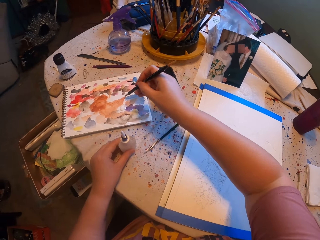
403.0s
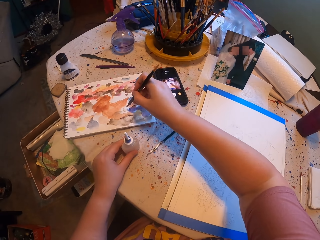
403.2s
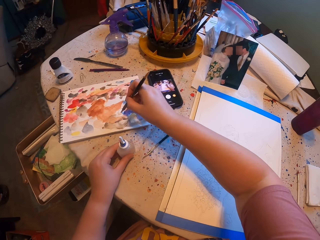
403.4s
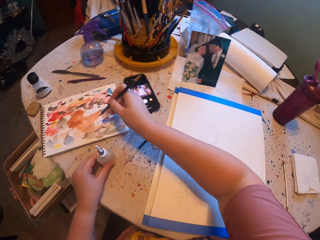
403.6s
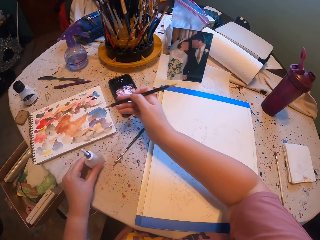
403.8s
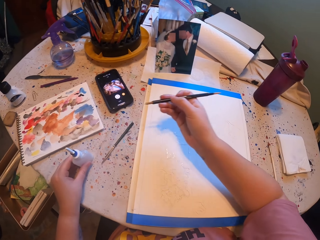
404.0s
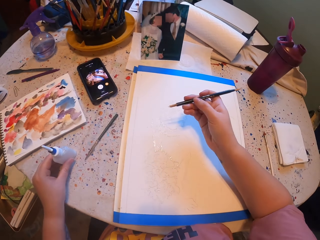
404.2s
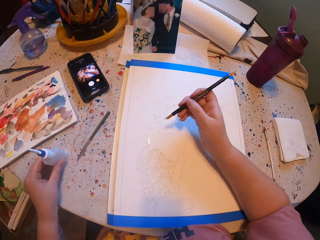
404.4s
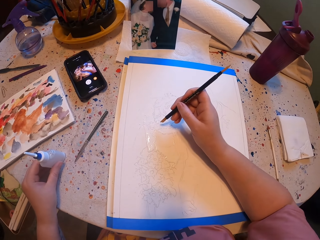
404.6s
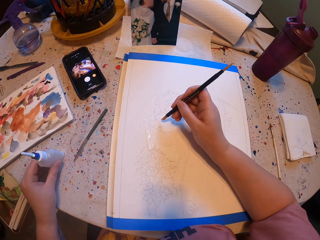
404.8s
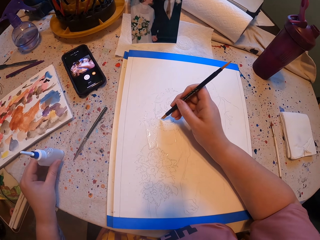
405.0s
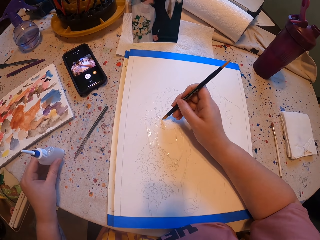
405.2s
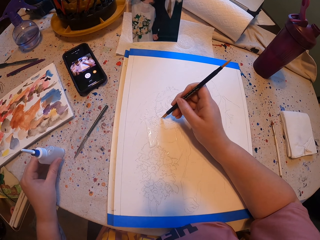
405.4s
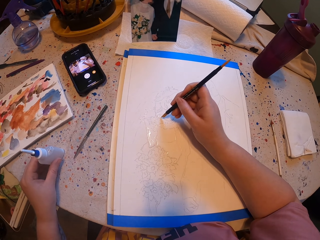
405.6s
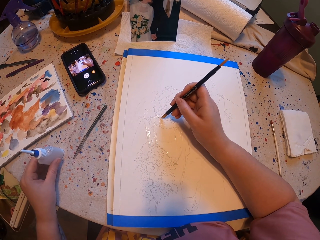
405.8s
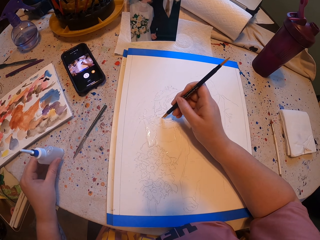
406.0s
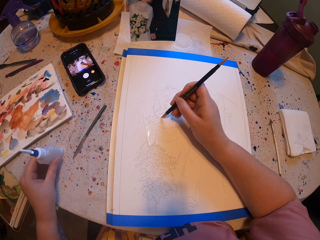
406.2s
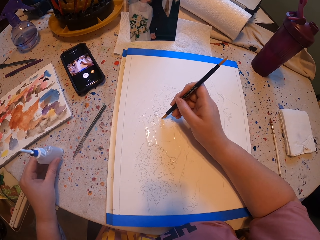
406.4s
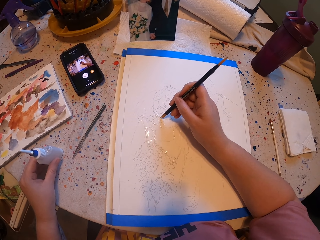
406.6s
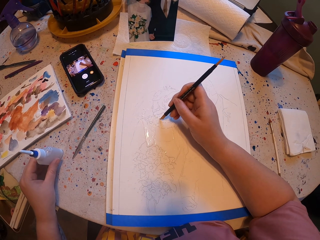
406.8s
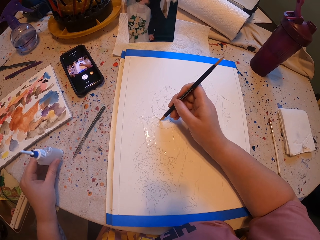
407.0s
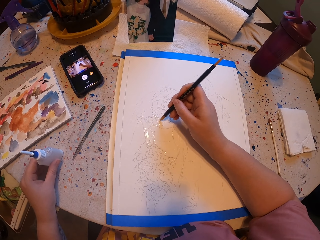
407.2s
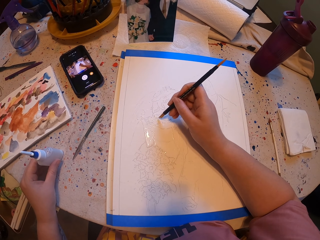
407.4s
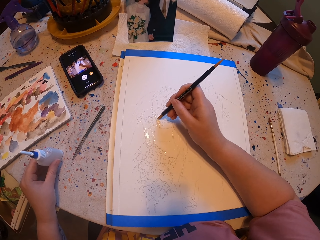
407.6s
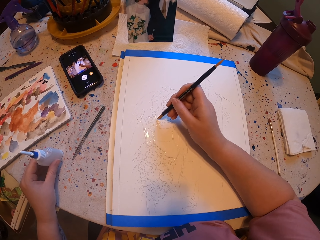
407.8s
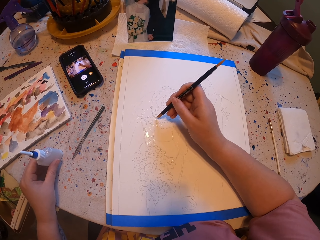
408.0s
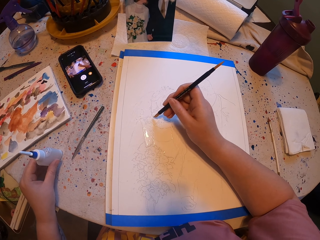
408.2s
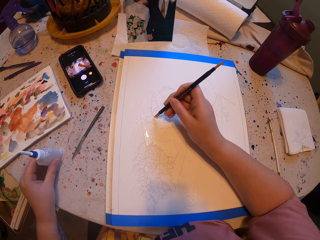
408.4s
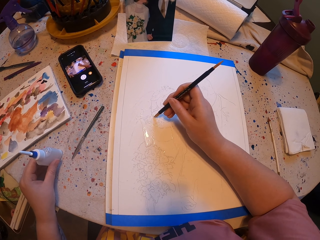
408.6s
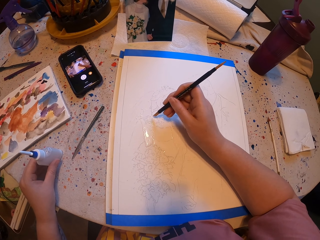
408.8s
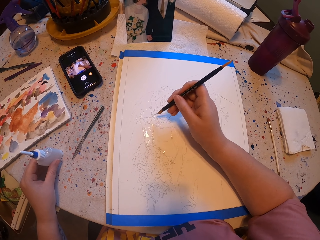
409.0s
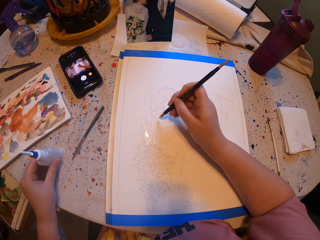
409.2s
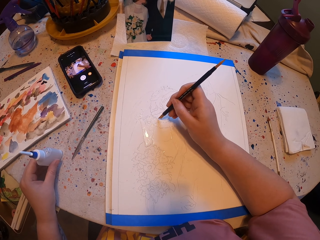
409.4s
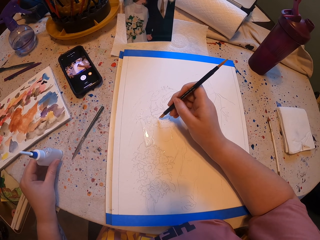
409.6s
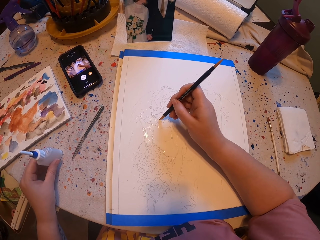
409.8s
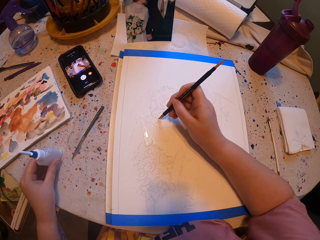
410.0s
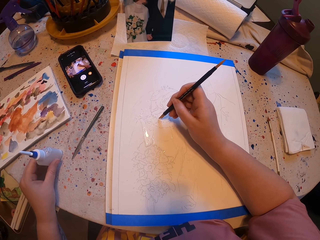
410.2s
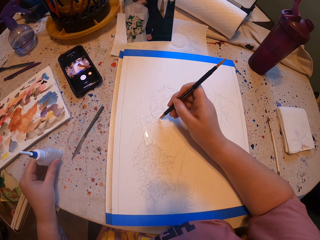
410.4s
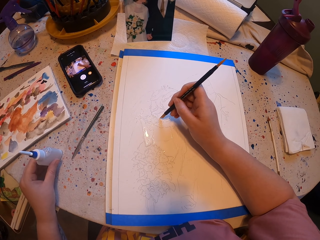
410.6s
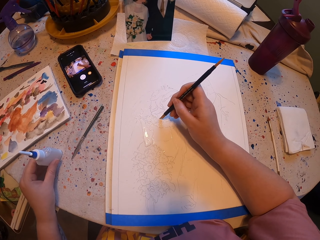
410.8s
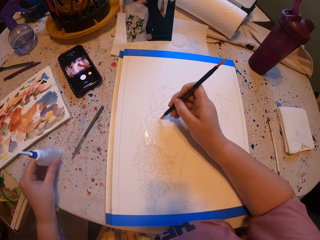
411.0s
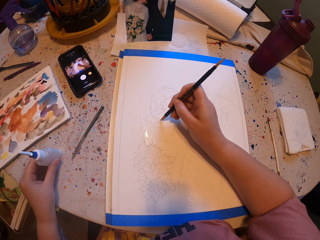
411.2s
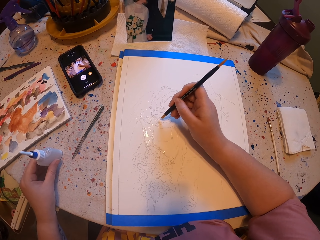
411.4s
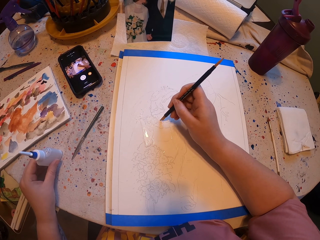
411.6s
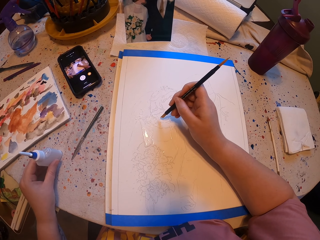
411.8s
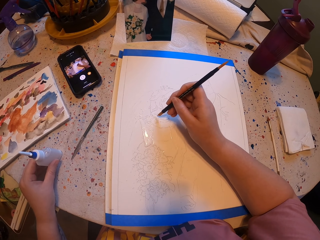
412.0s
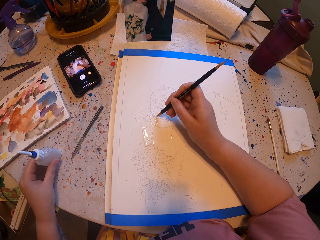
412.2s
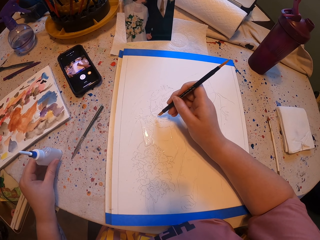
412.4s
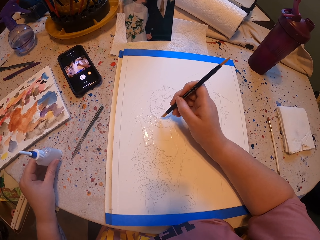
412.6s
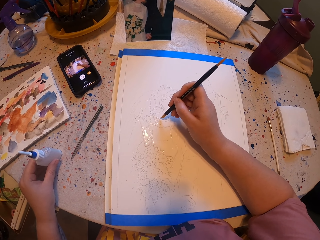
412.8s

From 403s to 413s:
The camera wearer picks the paint with the brush. They rub the pen brush on the ink paper. They paint the paper with the pen brush.

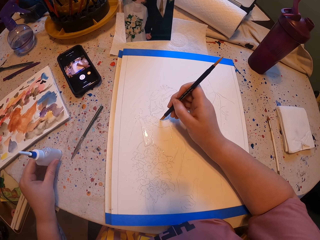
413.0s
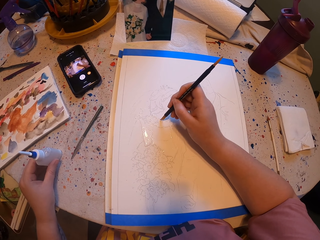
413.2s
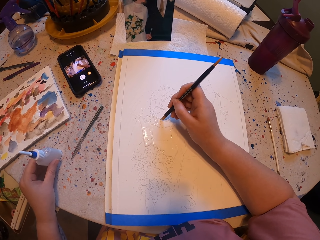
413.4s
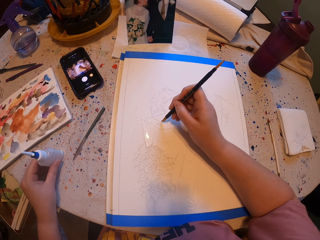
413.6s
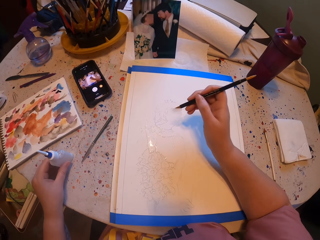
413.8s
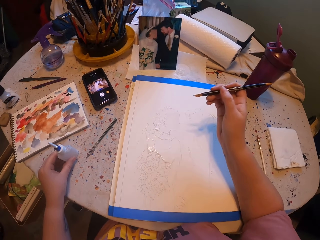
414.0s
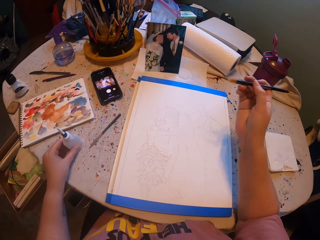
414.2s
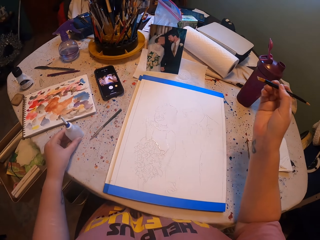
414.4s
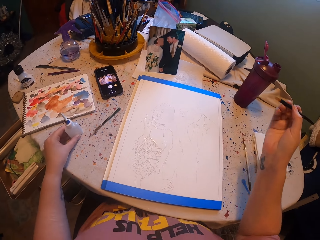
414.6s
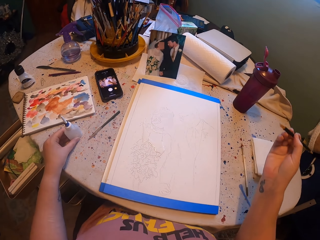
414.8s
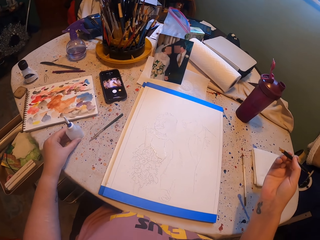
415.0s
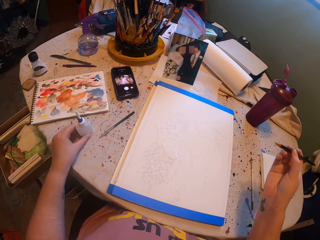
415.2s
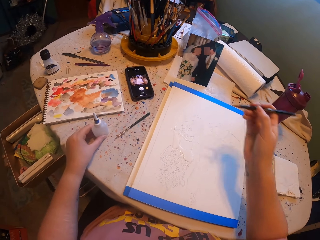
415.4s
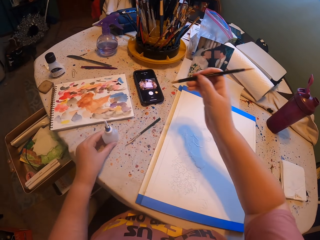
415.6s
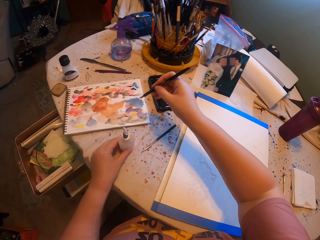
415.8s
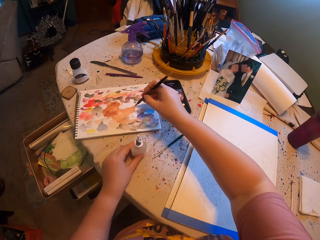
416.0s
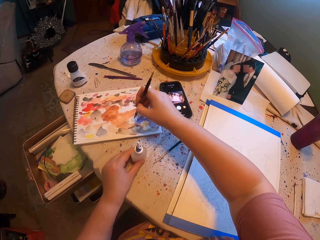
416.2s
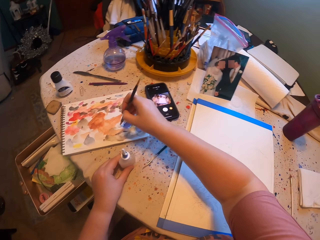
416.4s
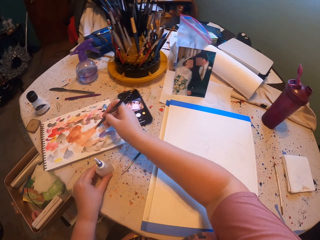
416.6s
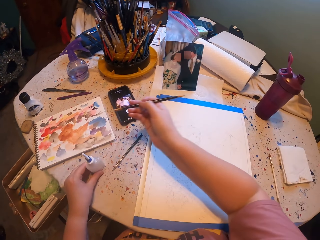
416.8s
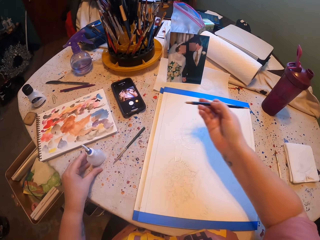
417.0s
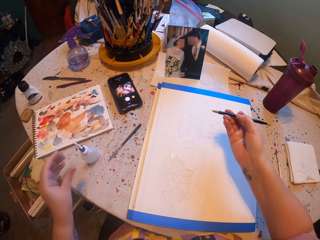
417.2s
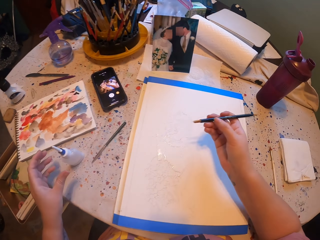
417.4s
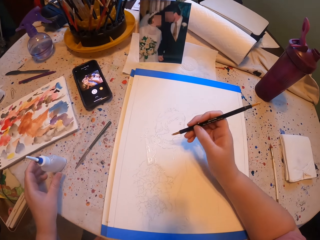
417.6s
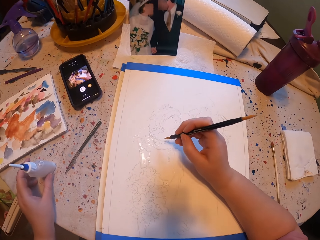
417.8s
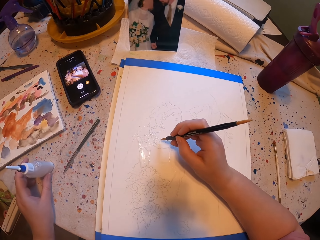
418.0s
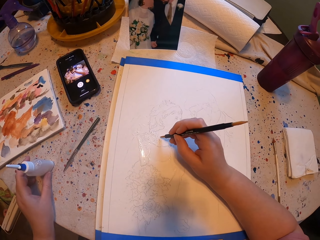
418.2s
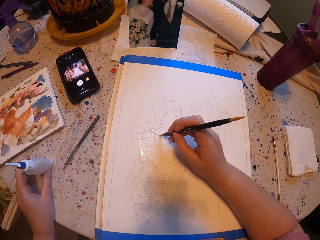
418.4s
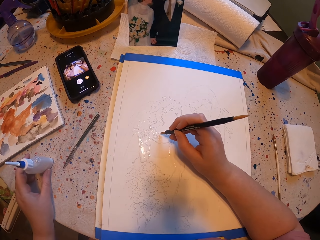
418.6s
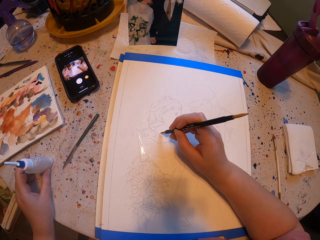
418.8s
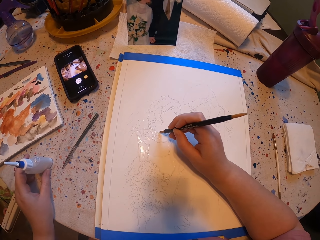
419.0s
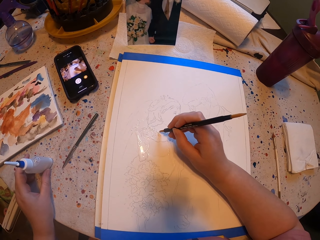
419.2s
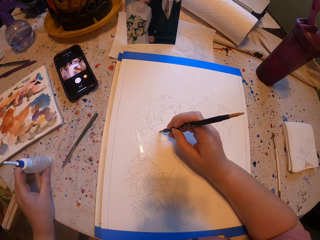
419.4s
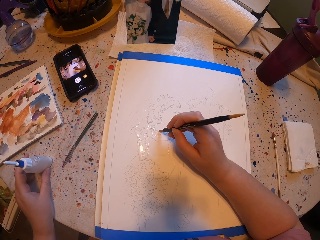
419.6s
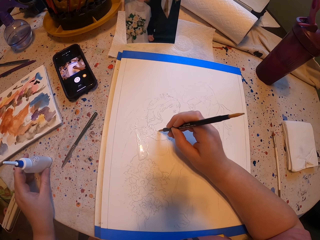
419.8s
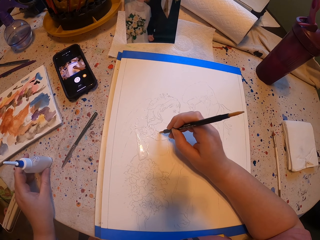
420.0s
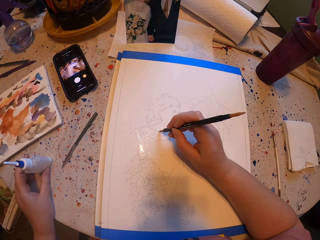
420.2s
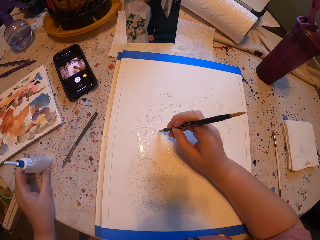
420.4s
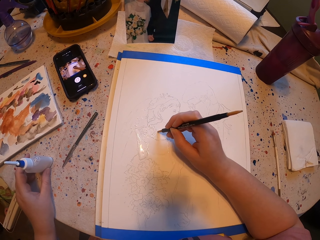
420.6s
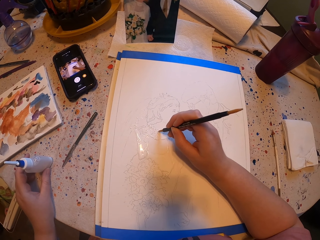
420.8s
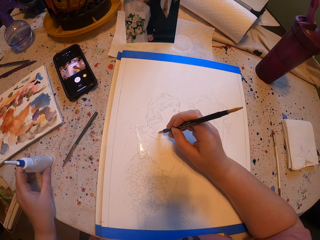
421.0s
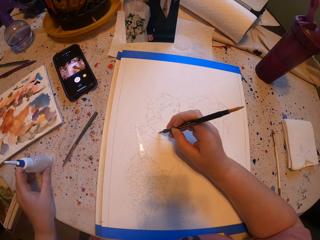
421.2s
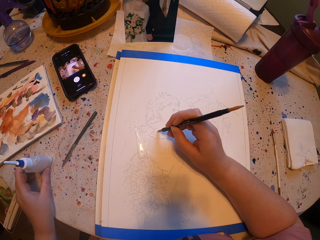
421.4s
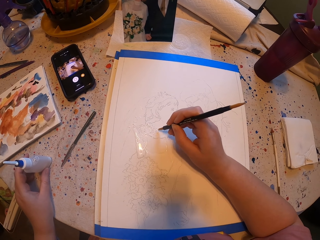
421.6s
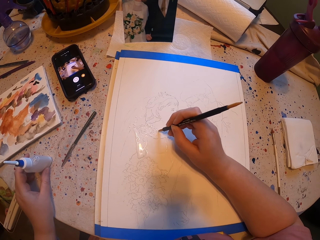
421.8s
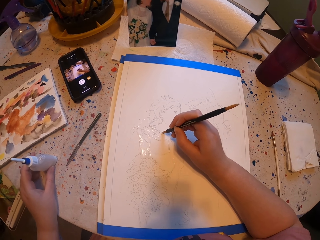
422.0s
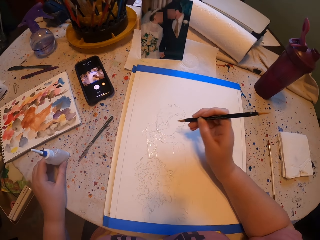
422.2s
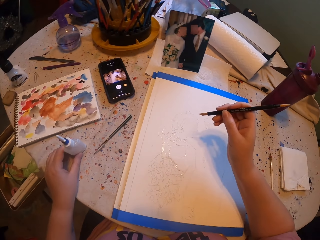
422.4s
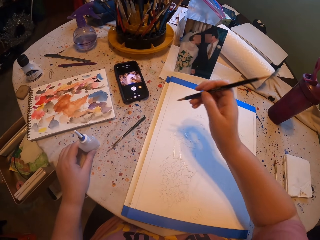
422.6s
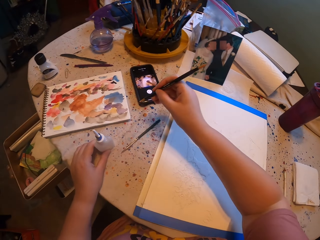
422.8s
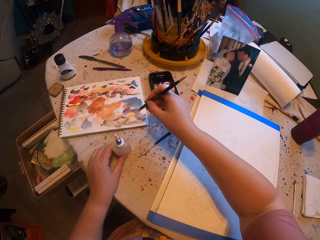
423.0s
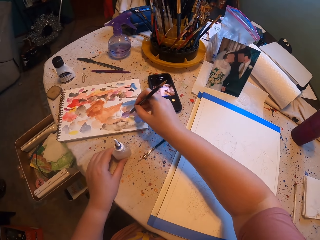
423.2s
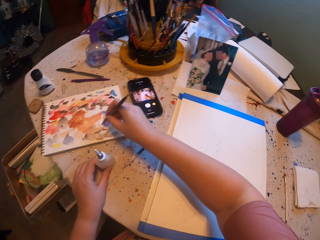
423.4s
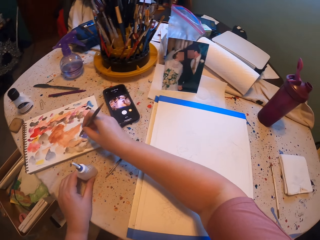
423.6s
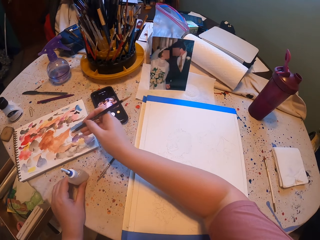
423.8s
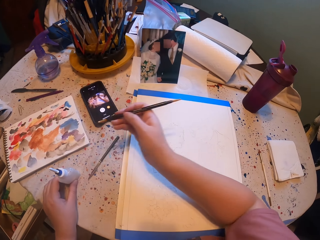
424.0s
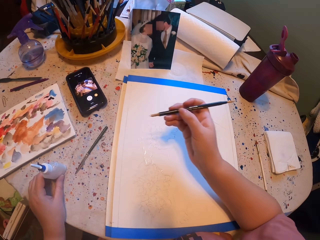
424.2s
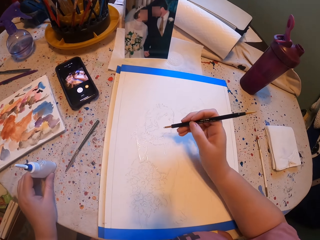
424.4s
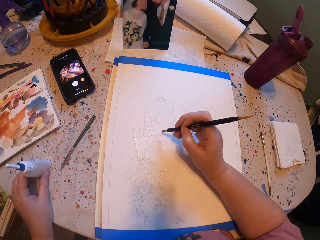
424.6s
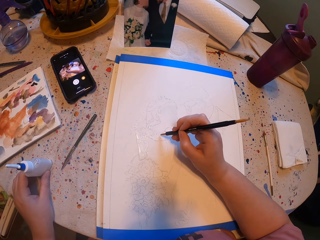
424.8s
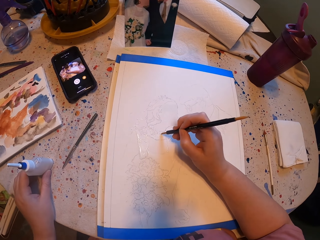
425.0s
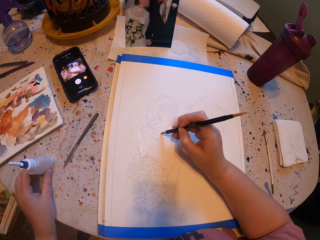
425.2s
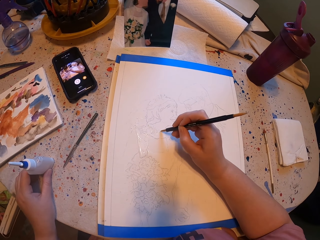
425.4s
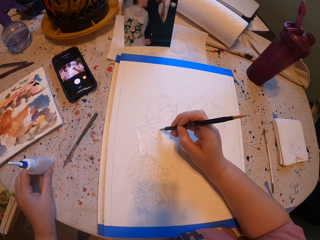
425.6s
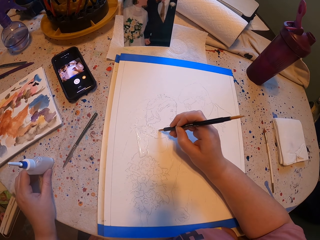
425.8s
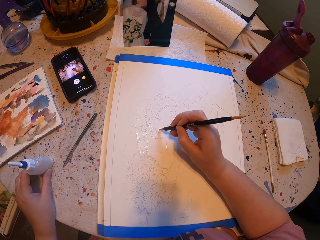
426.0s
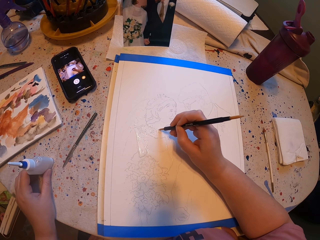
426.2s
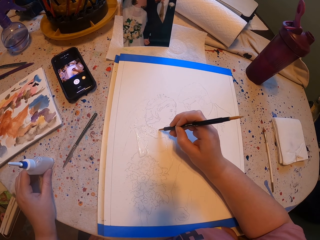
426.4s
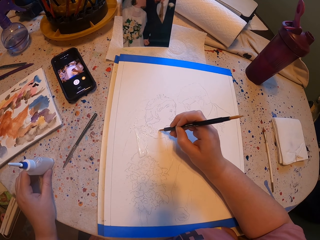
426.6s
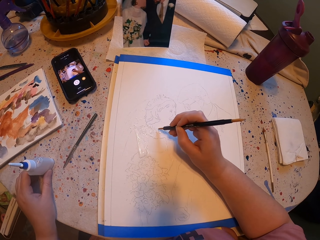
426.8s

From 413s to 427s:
The camera wearer looks at the book. They rub the pen brush on the ink paper. They pick the paint with the brush. They paint a paper with the pen brush. They pick the paint with the brush. They rub the pen brush on the ink paper. They paint the paper with the pen brush.
